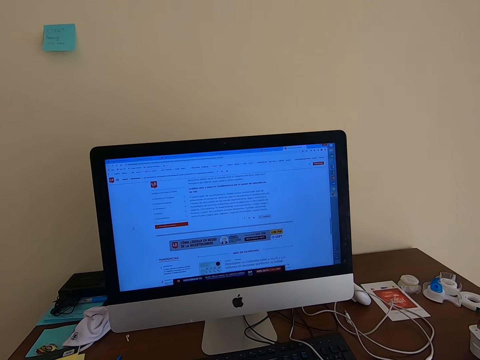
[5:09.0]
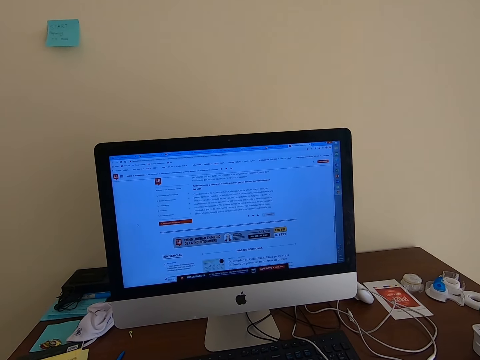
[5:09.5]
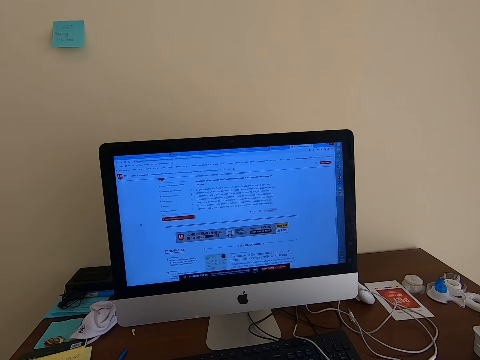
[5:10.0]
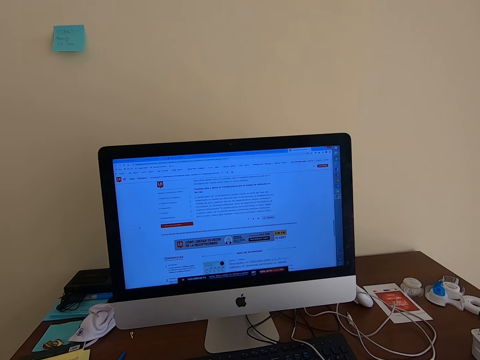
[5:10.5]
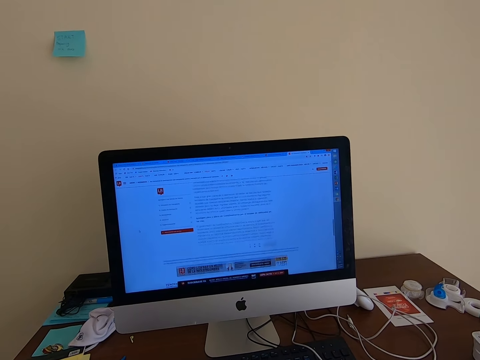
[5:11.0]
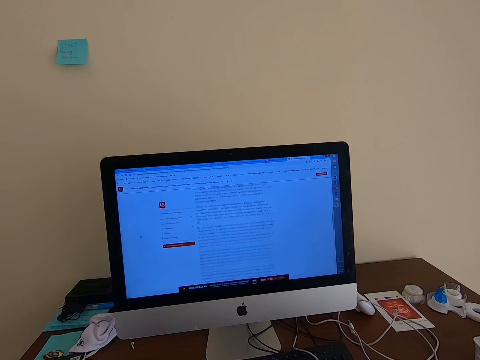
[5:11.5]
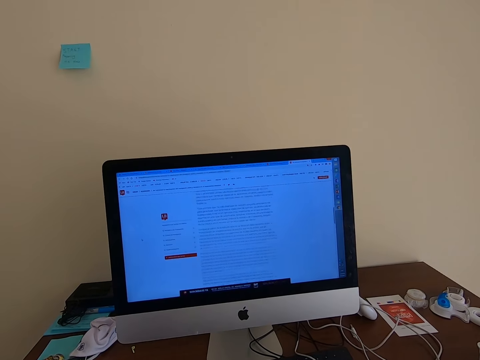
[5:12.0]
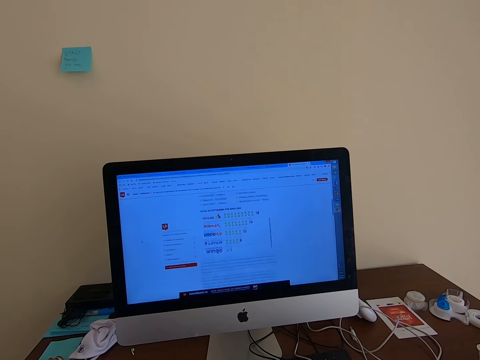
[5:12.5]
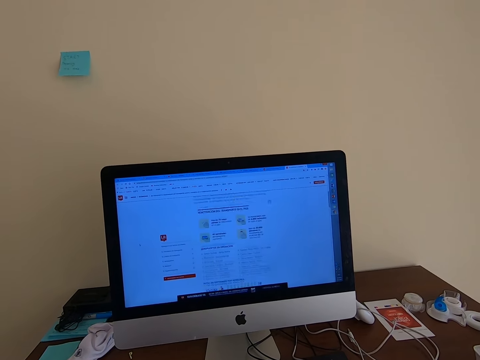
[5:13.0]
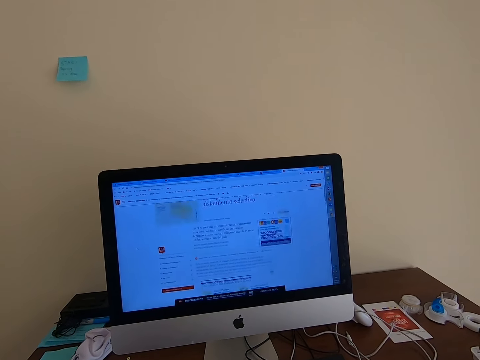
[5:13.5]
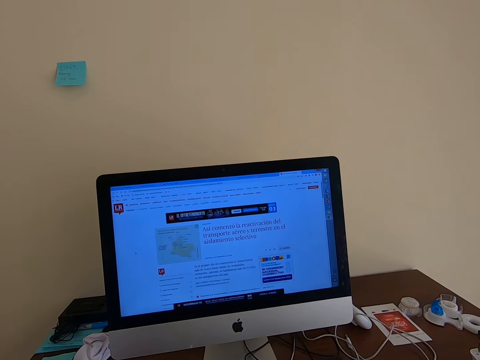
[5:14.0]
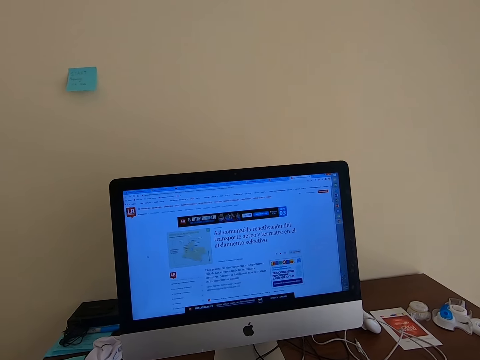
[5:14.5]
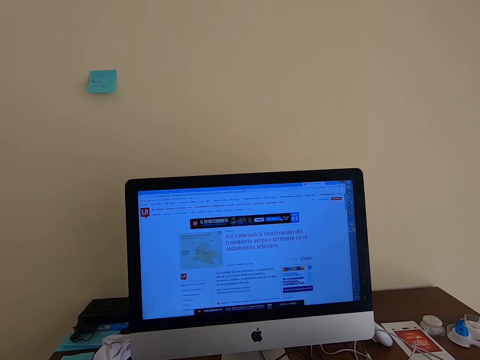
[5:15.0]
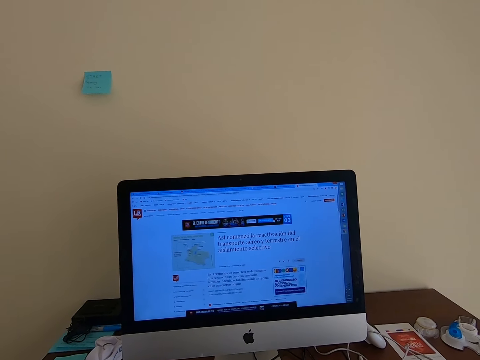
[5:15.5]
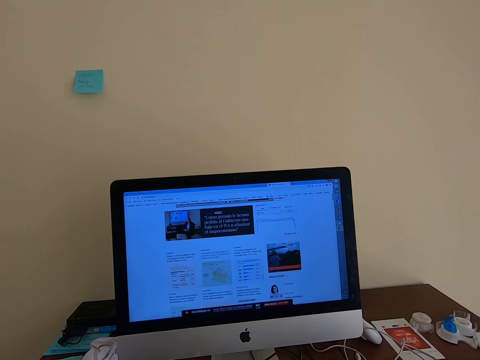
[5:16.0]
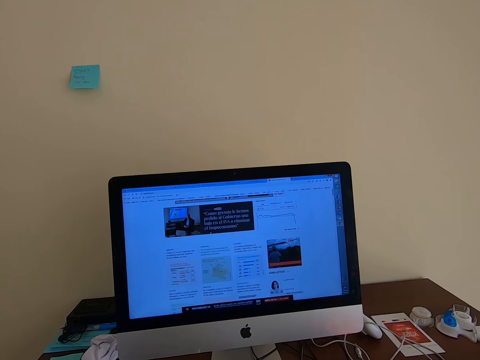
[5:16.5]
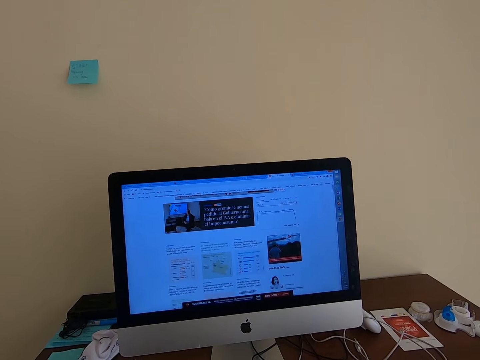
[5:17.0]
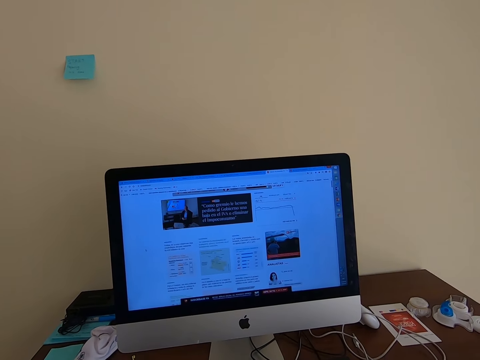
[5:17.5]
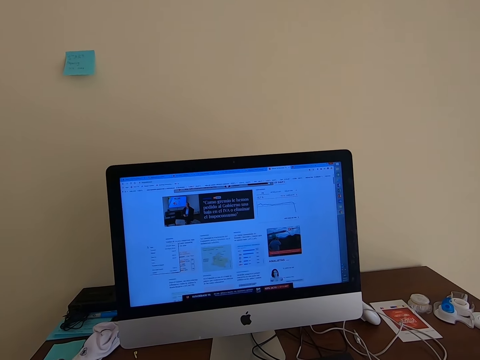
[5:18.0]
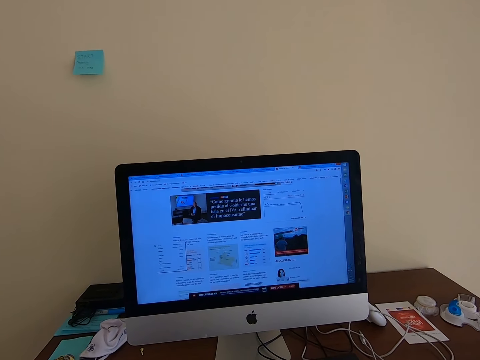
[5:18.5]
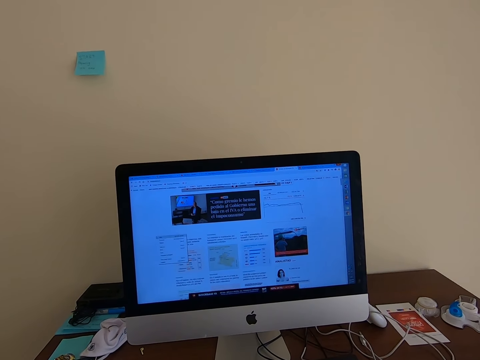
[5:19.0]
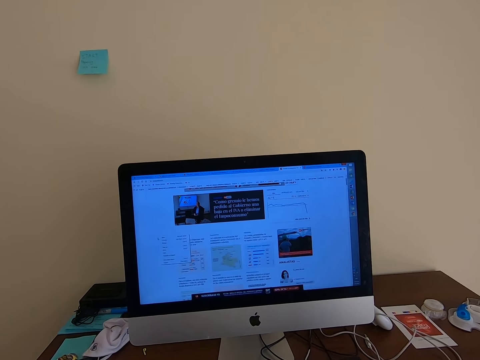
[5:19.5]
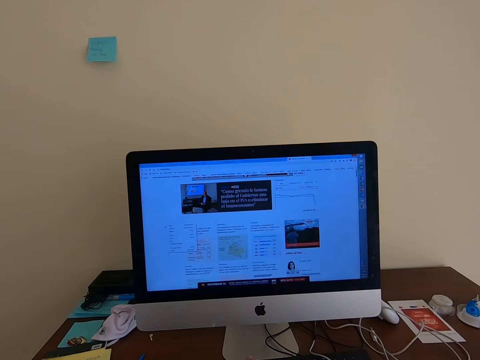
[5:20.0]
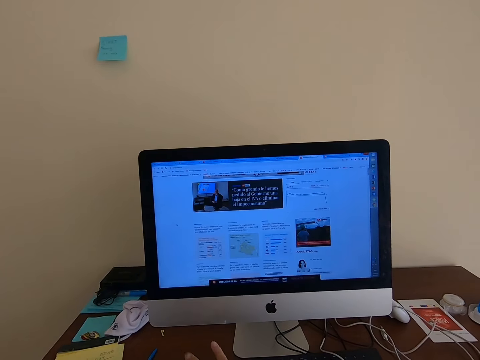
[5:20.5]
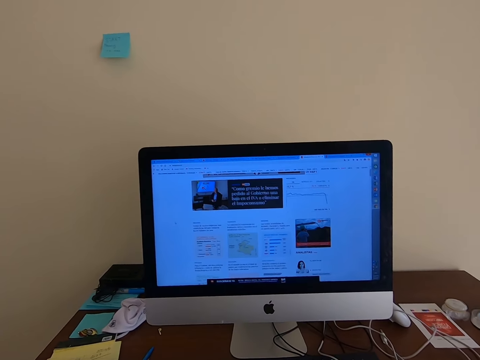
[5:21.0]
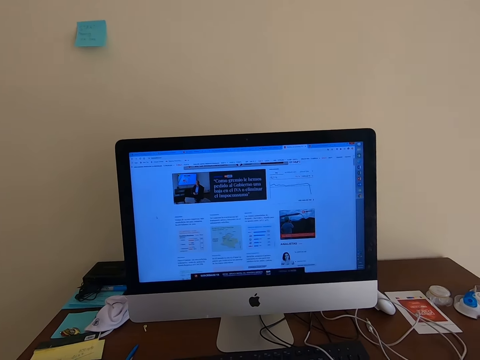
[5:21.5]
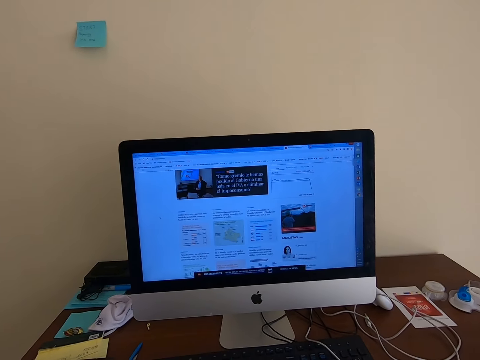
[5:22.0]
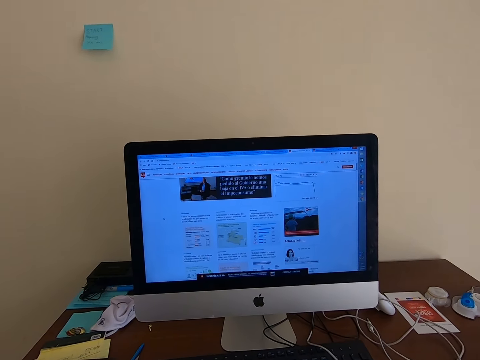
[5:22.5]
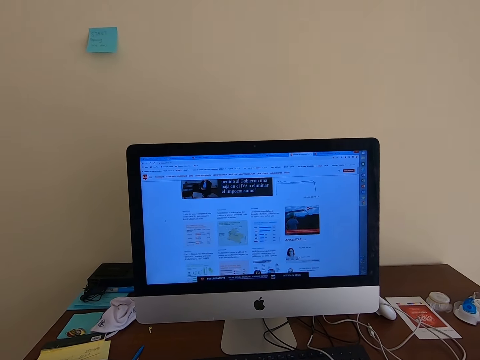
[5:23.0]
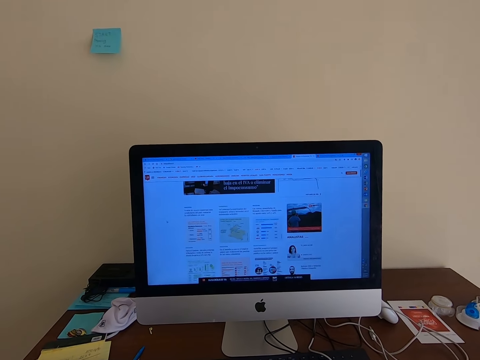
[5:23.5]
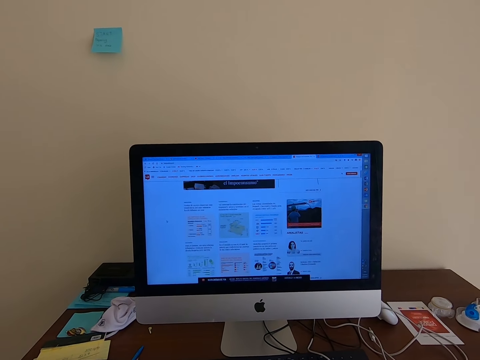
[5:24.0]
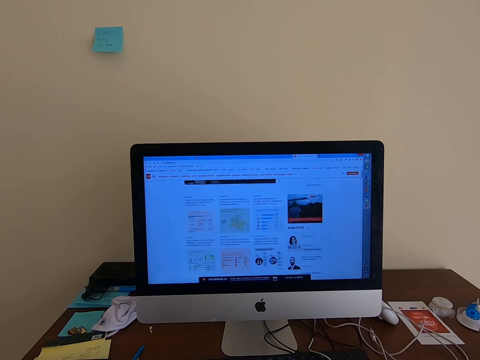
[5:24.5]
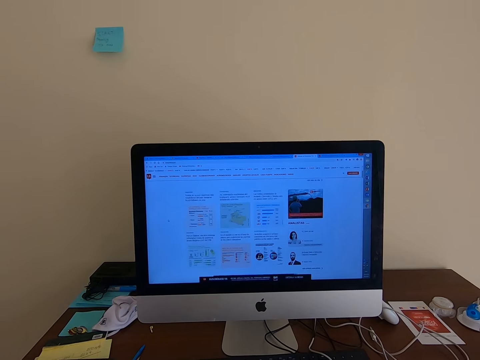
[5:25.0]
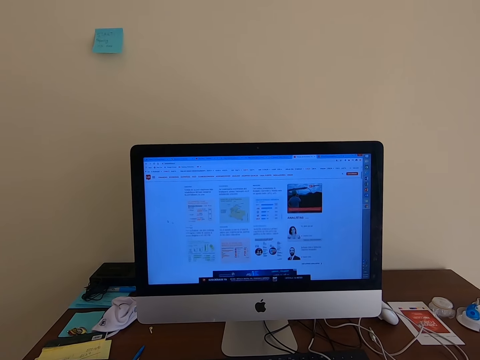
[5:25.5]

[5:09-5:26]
The camera wearer operates the computer. They click the keyboard. They look at the computer.

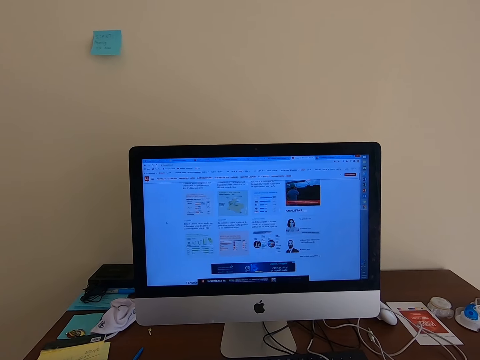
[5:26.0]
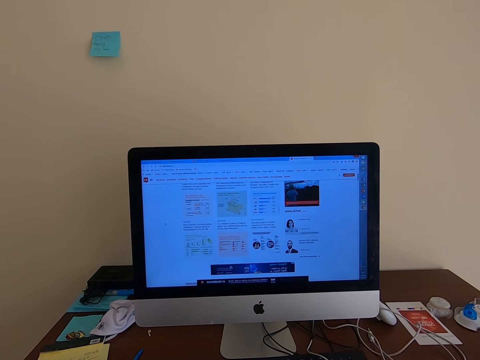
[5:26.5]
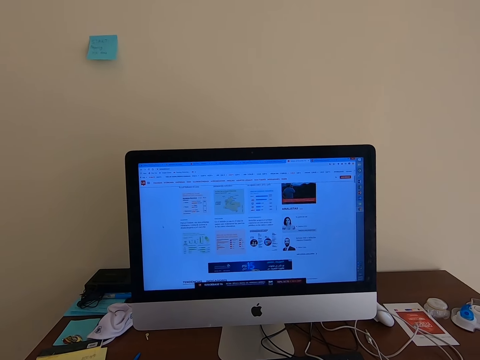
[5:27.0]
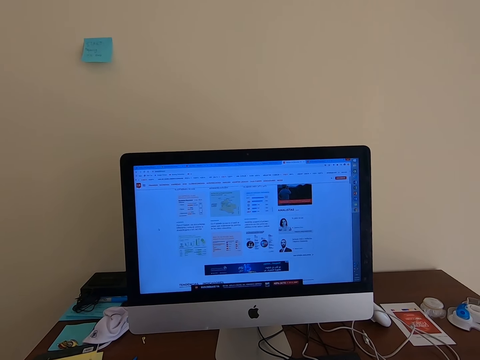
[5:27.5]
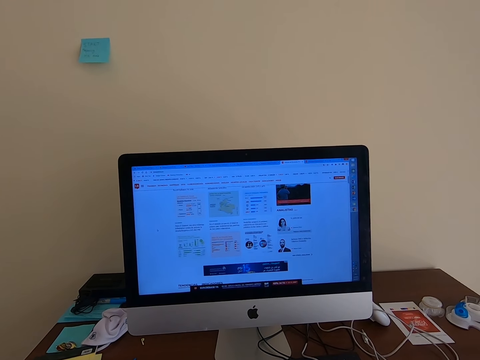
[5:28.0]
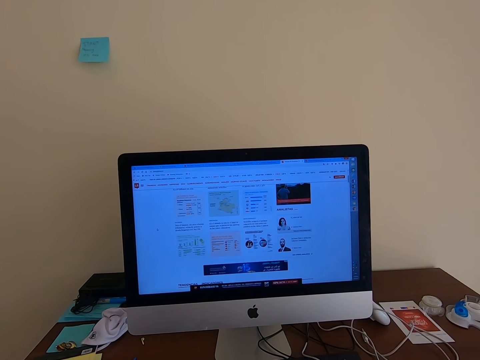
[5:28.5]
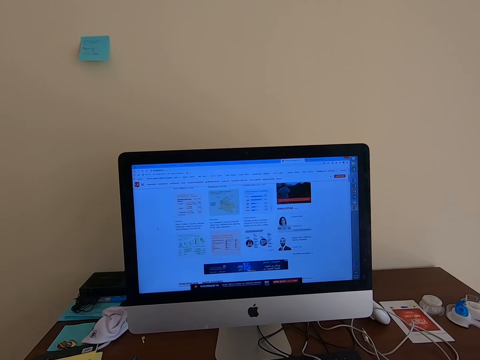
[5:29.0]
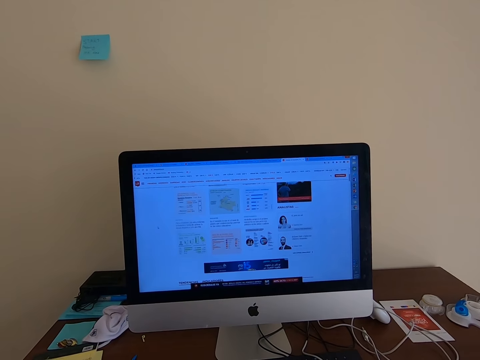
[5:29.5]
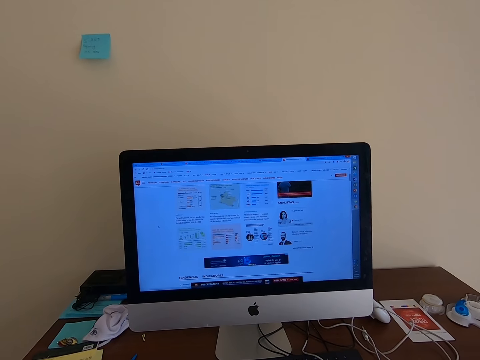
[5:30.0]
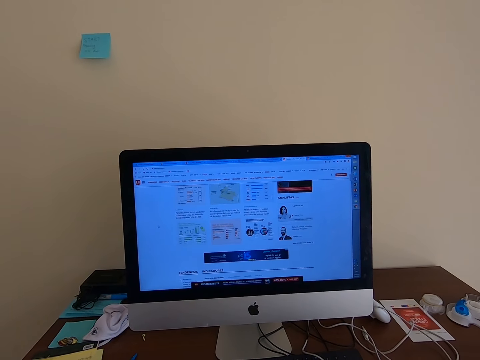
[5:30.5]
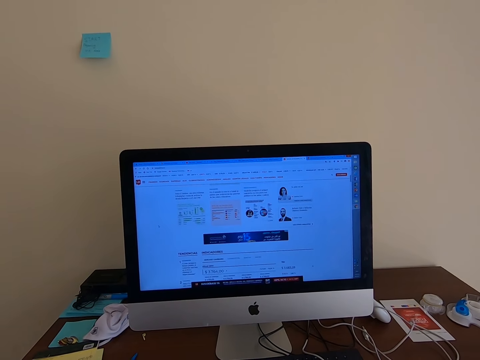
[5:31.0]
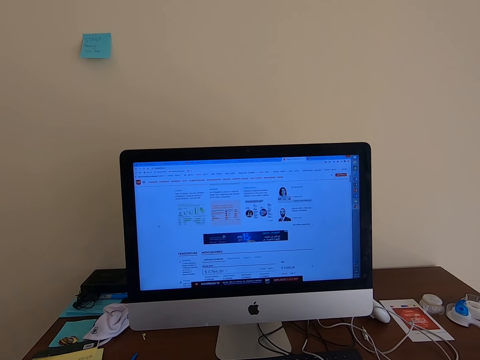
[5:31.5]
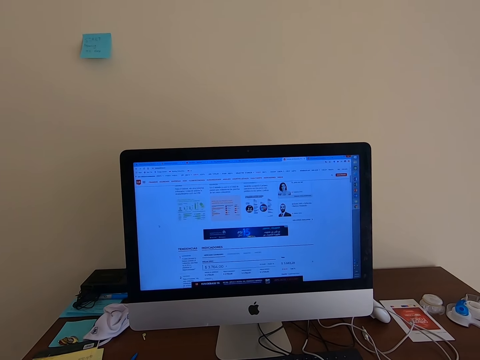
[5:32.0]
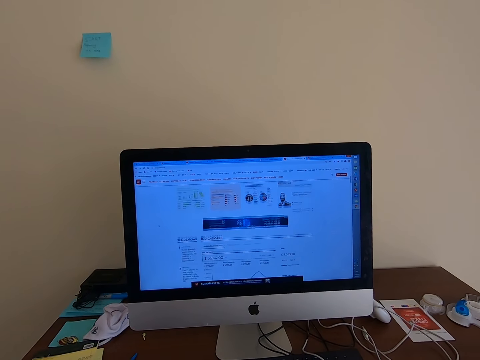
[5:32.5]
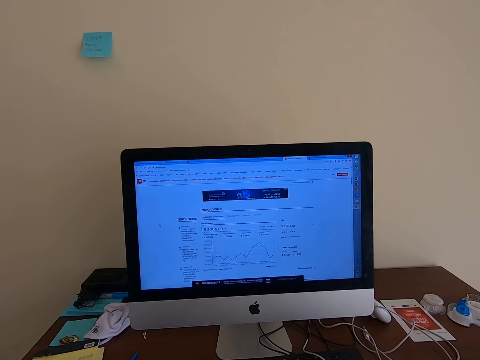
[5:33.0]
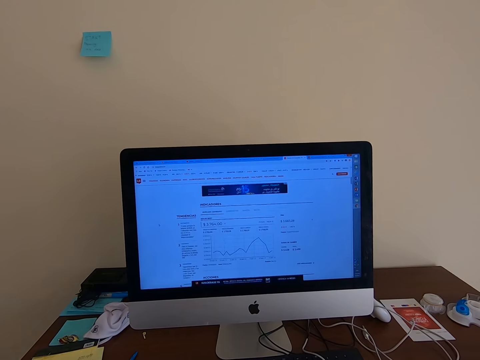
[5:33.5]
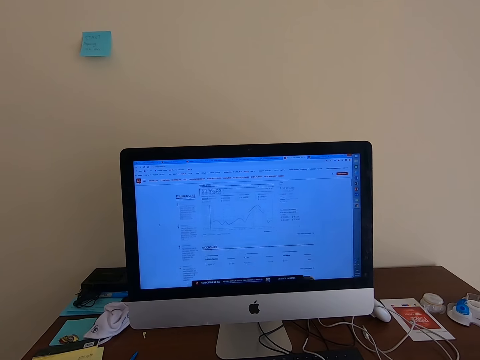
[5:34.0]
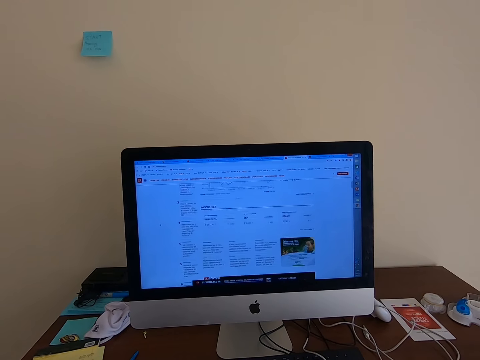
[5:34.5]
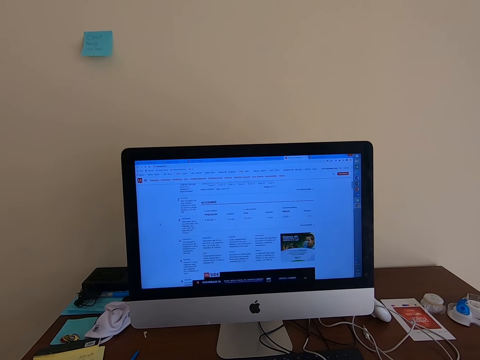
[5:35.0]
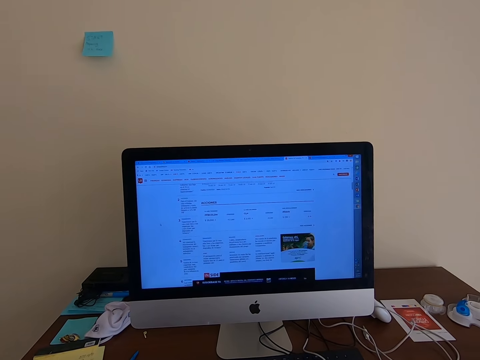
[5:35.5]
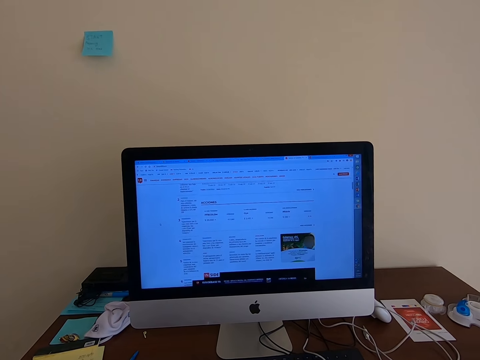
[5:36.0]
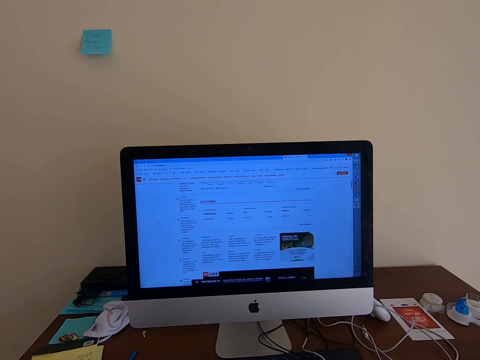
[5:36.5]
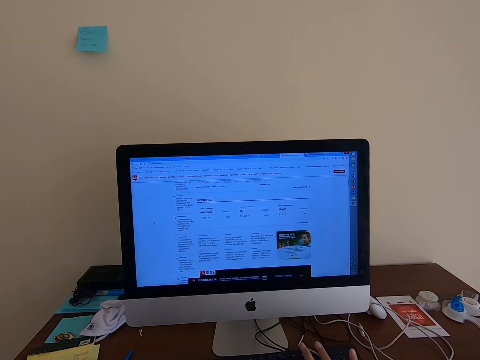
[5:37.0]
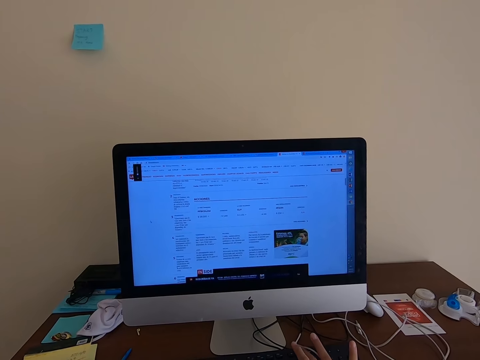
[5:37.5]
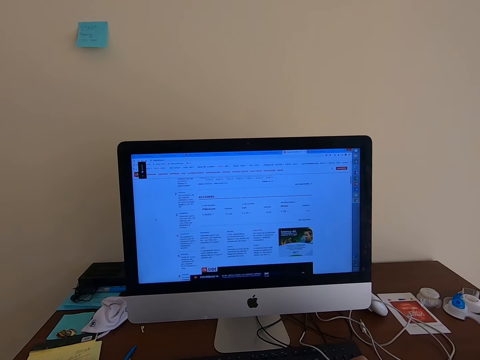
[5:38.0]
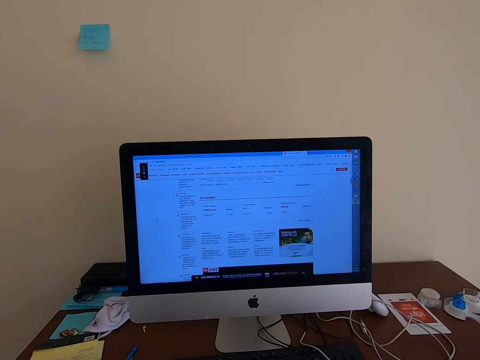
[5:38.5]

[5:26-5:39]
The camera wearer clicks the keyboard.
